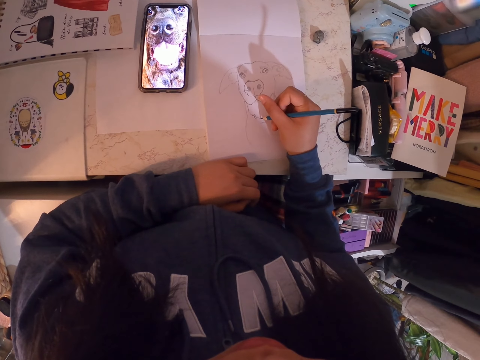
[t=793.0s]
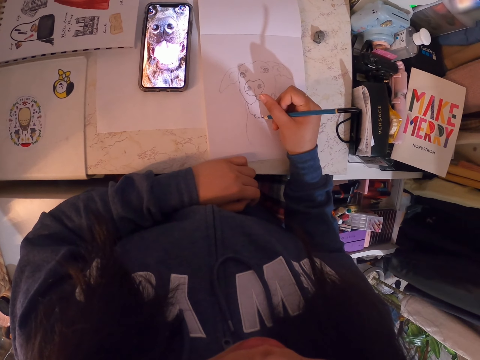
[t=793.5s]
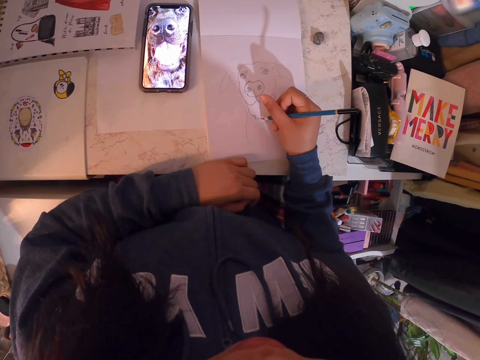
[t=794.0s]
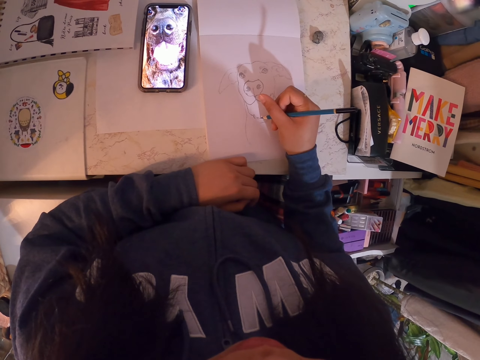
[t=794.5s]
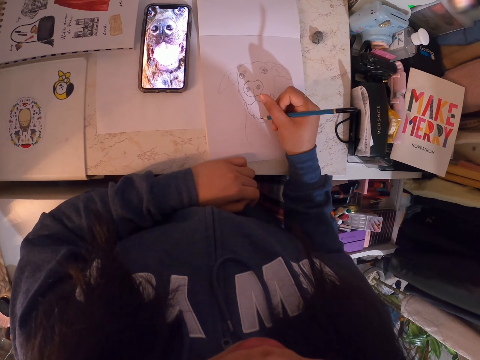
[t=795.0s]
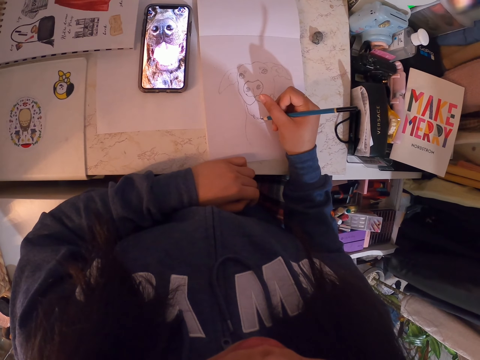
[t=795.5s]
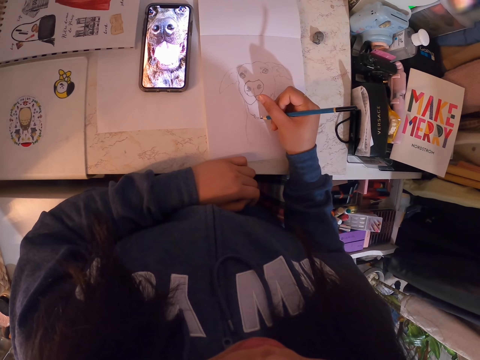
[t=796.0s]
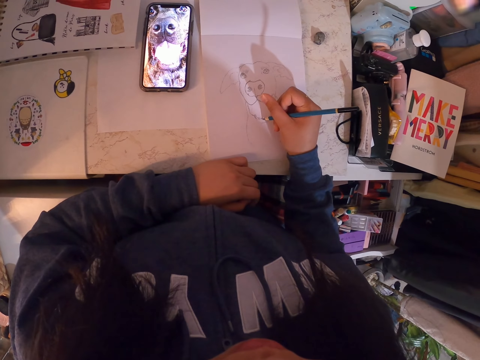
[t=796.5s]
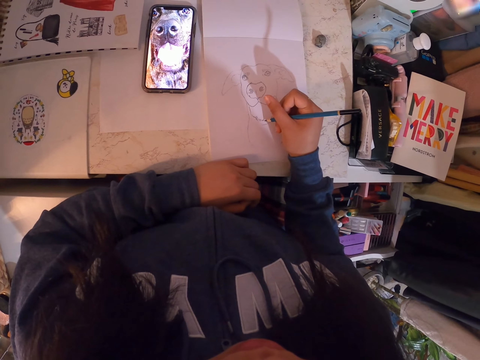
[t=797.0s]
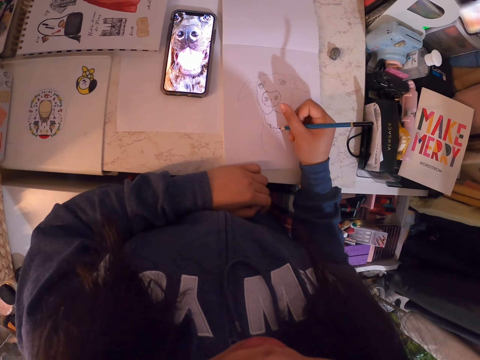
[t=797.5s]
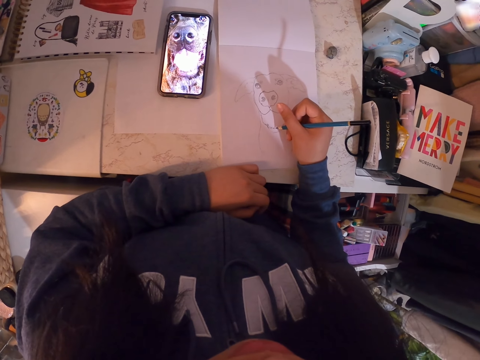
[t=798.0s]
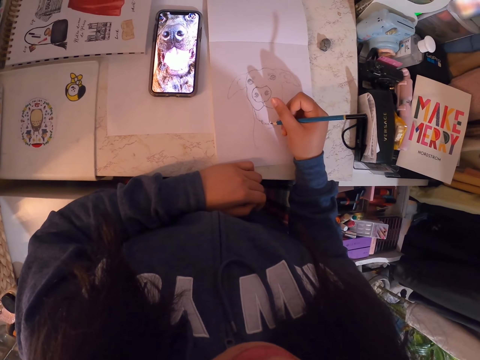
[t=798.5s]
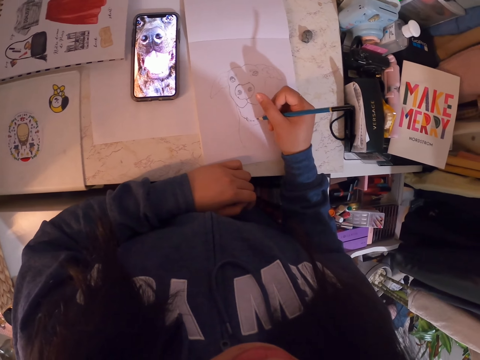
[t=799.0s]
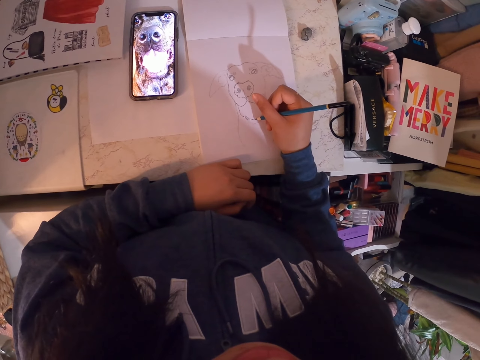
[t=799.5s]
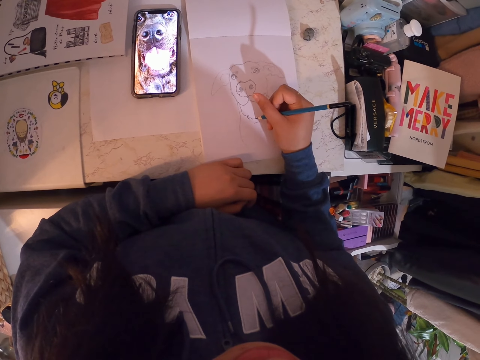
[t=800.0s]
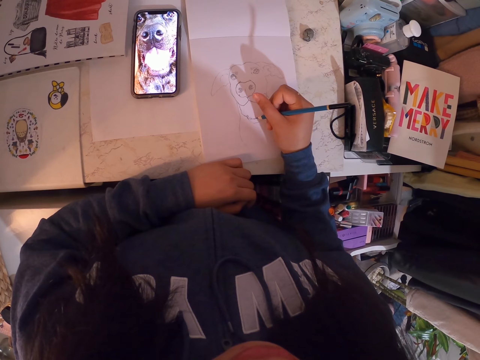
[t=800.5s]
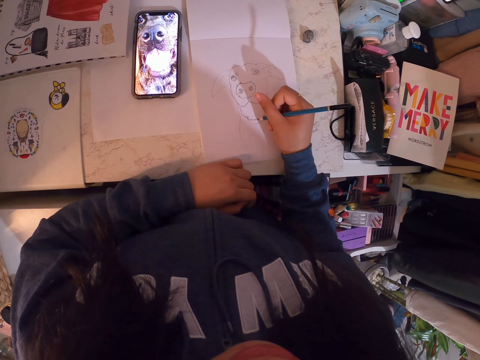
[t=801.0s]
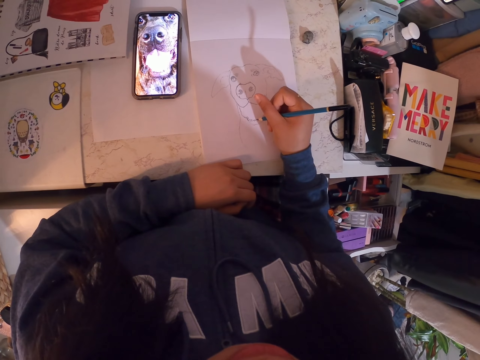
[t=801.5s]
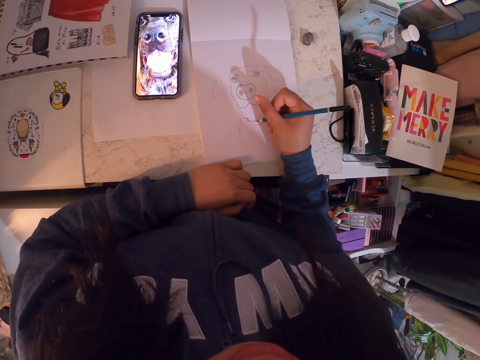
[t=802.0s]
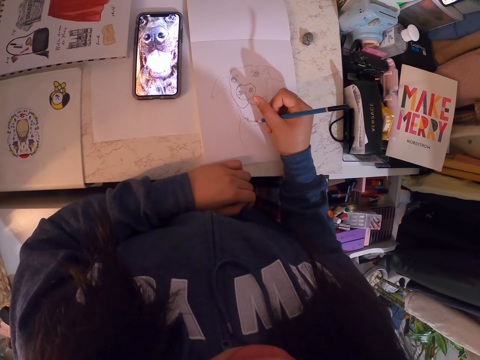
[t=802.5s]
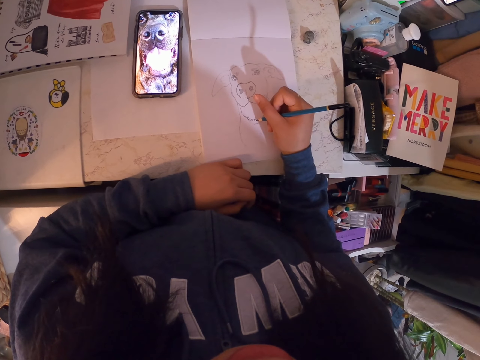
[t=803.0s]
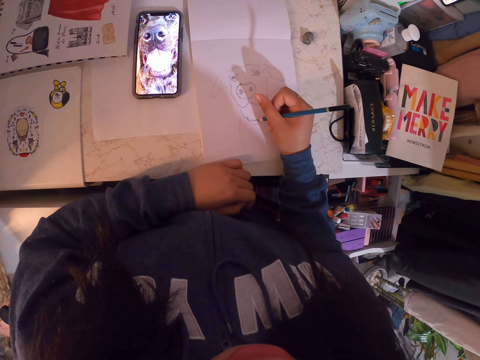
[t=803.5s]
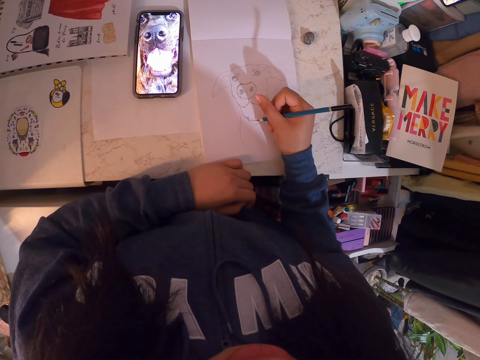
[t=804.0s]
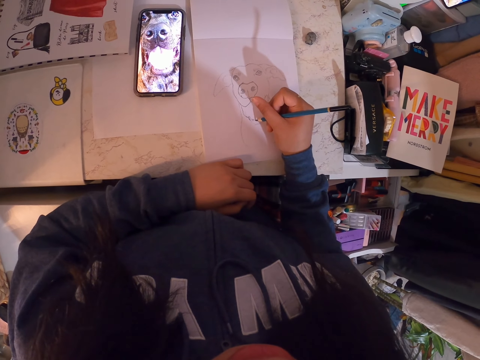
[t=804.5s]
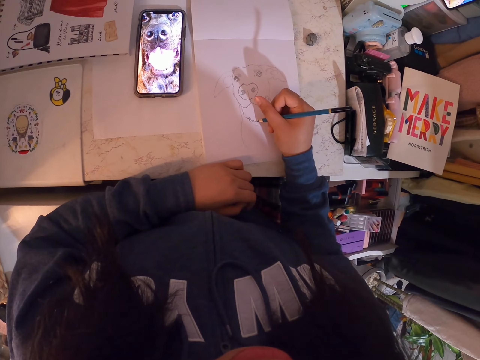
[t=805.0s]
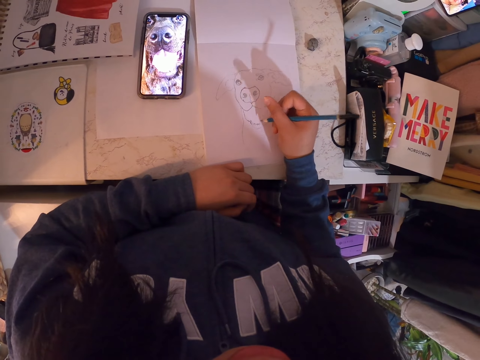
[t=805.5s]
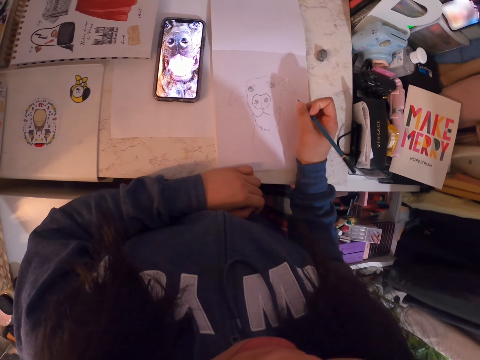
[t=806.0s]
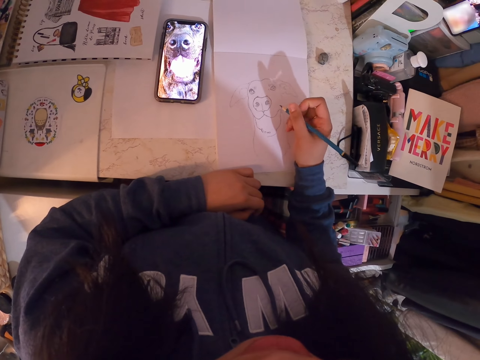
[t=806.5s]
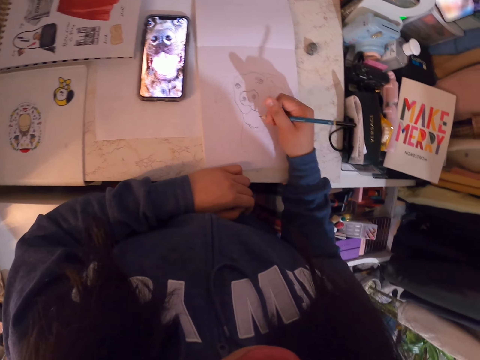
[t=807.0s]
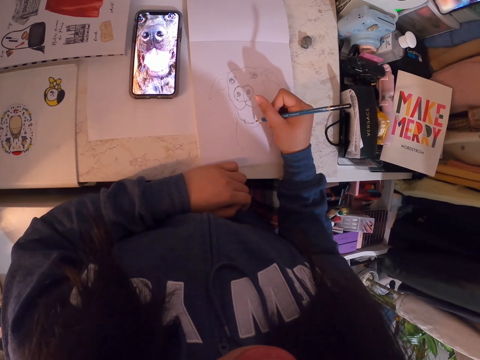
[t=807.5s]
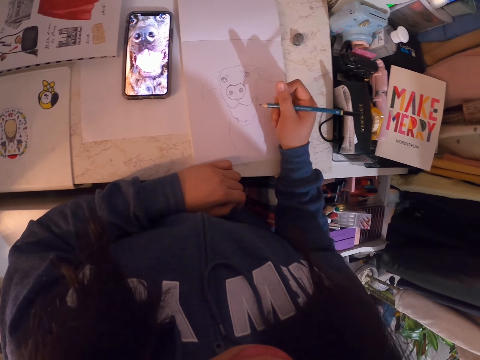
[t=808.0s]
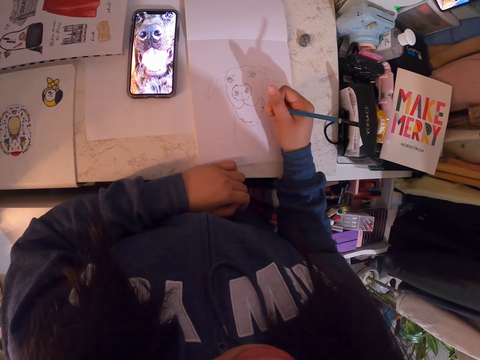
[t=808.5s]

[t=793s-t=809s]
The camera wearer draws on the book. She moves her hand. She holds the pencil.

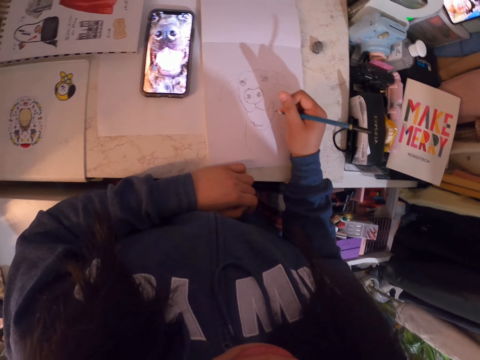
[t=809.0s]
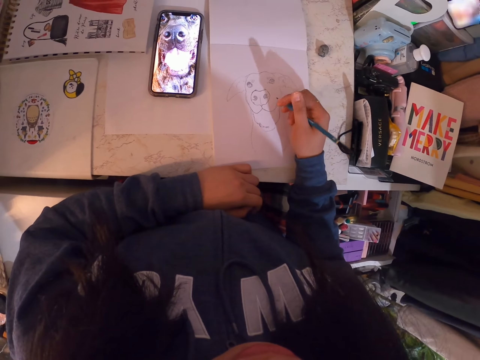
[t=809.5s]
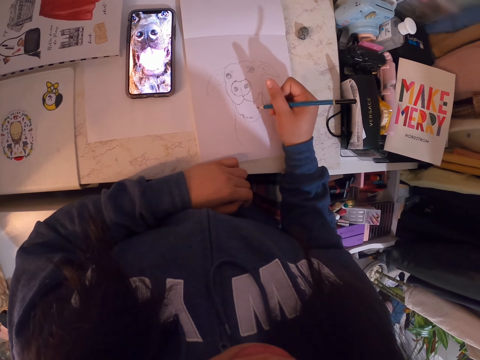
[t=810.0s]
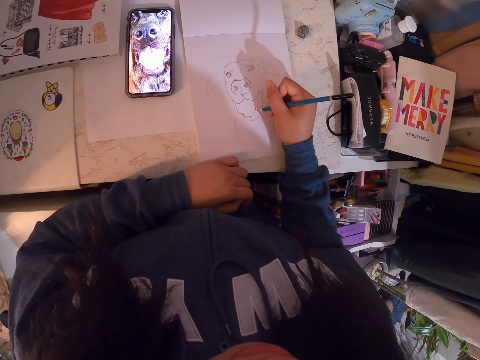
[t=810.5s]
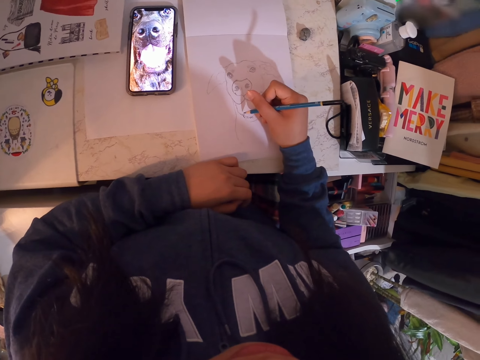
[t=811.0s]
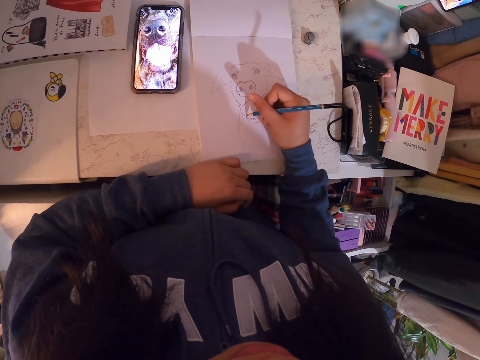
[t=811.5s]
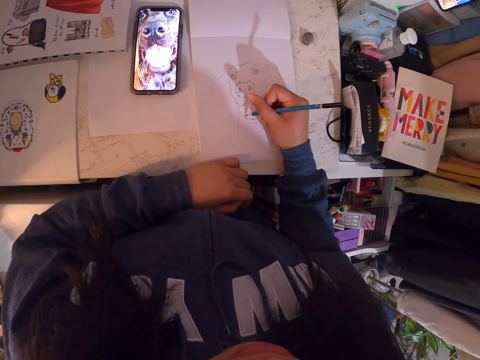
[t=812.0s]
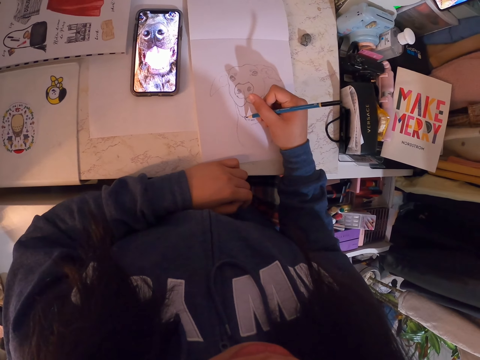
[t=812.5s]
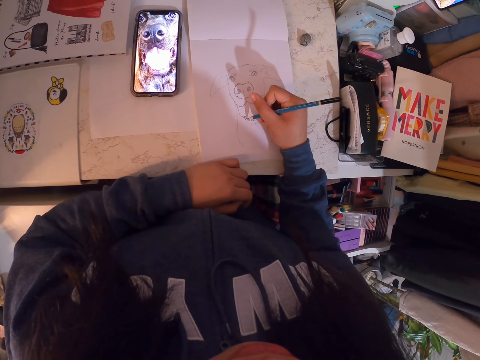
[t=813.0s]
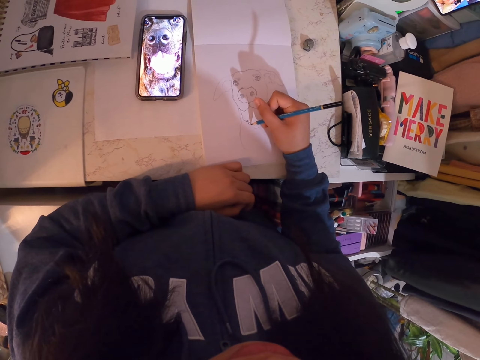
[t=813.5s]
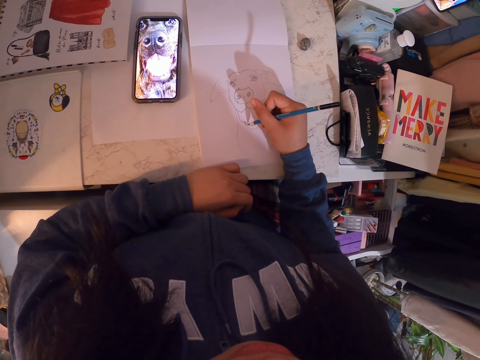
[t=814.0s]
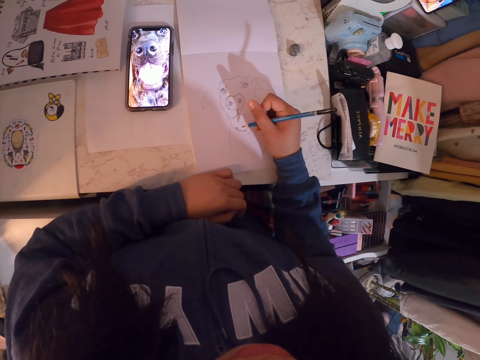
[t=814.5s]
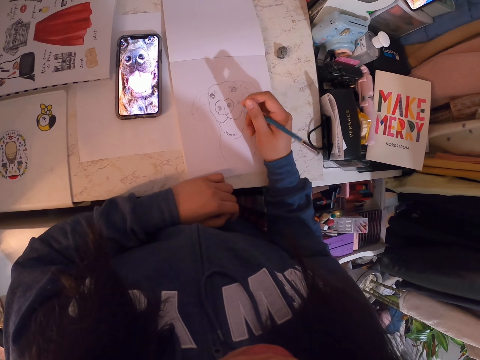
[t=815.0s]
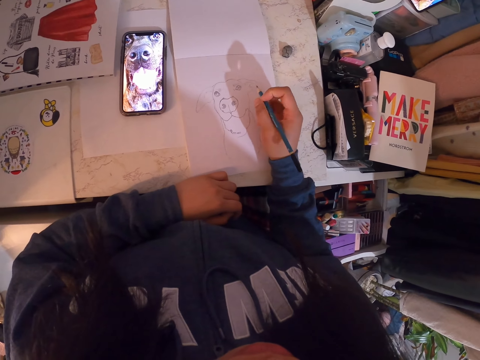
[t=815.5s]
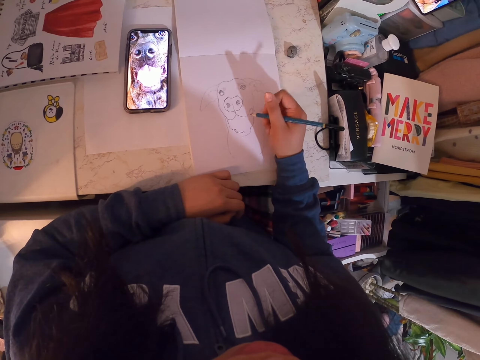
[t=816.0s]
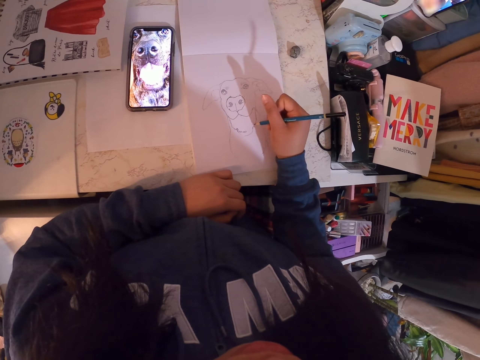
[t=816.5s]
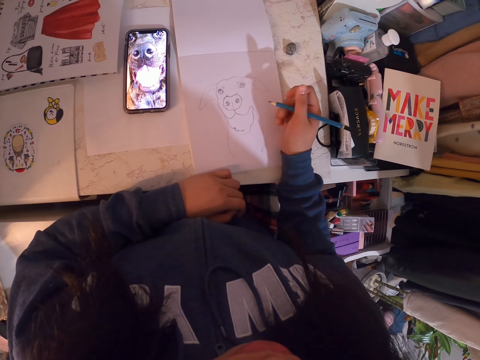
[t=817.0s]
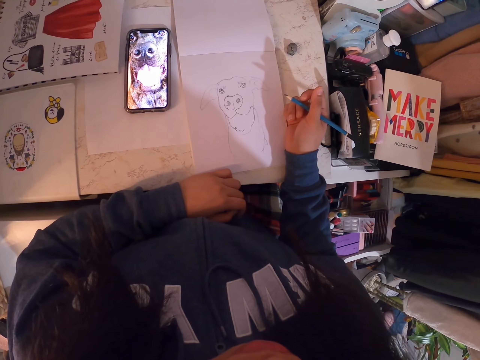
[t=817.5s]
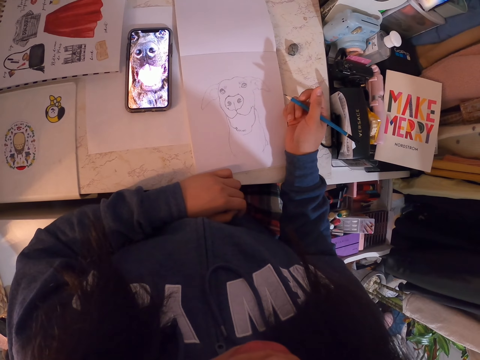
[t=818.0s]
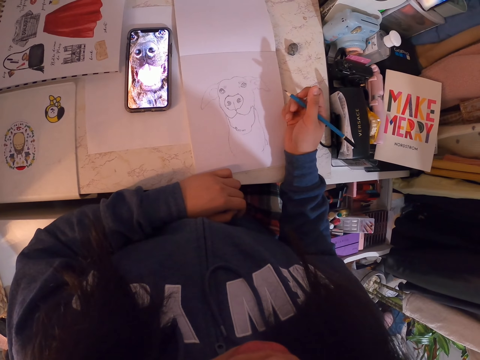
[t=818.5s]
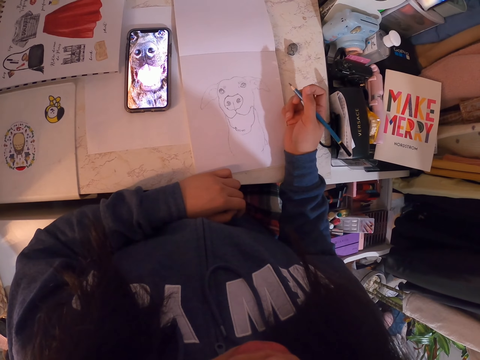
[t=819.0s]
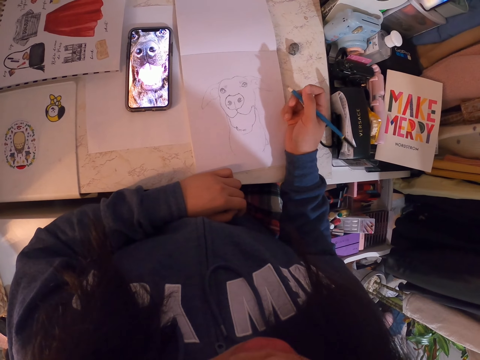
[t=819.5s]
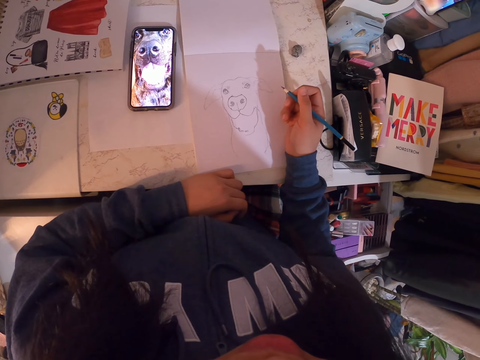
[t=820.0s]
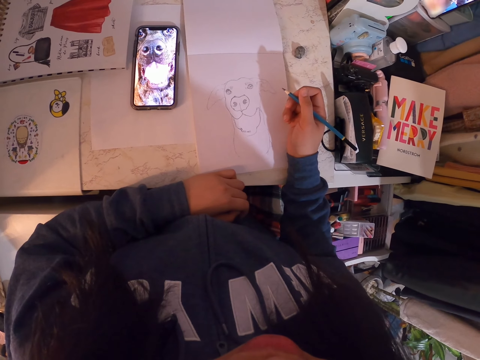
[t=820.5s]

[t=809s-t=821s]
The camera wearer draws in the art book with the art pencil. She moves her hand. She holds the pencil. She looks at the book.
